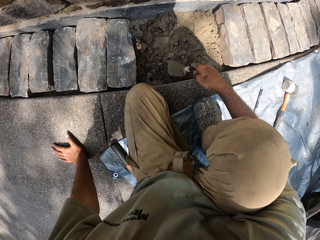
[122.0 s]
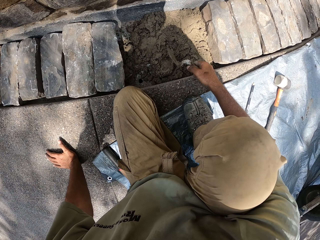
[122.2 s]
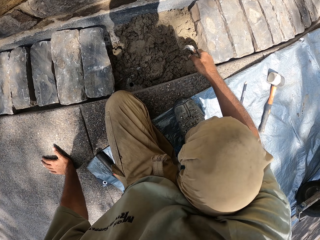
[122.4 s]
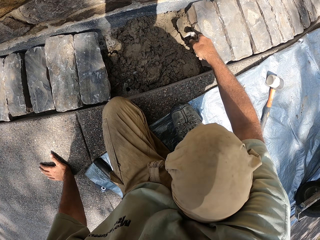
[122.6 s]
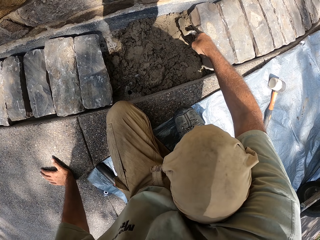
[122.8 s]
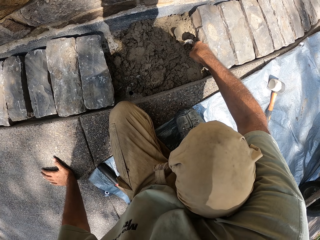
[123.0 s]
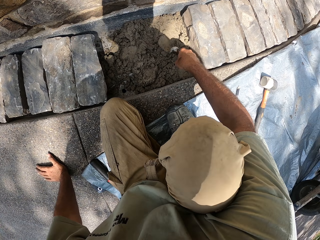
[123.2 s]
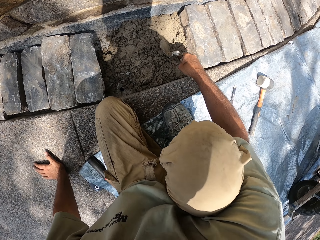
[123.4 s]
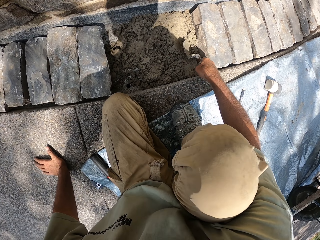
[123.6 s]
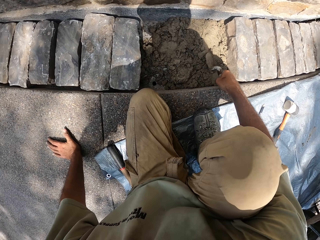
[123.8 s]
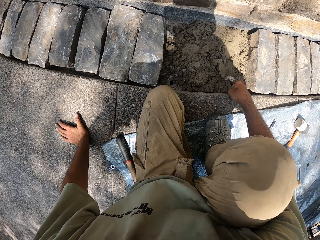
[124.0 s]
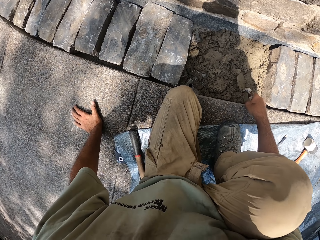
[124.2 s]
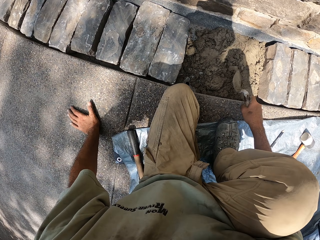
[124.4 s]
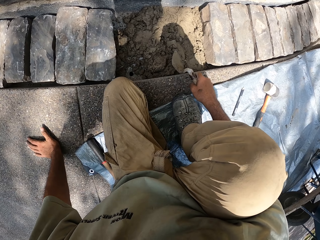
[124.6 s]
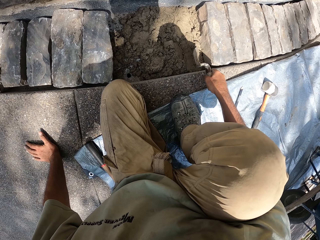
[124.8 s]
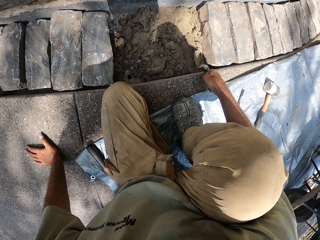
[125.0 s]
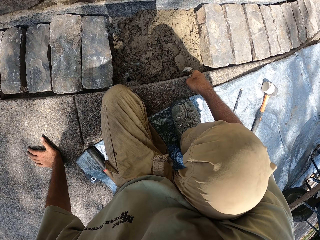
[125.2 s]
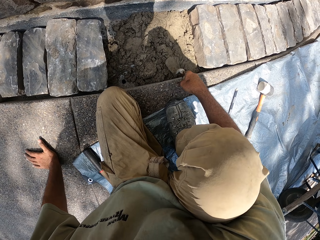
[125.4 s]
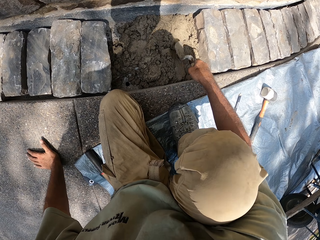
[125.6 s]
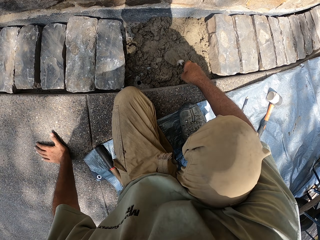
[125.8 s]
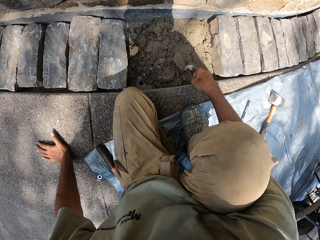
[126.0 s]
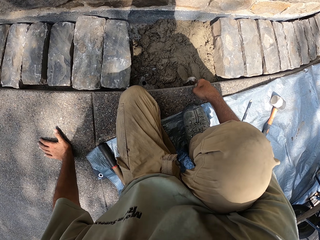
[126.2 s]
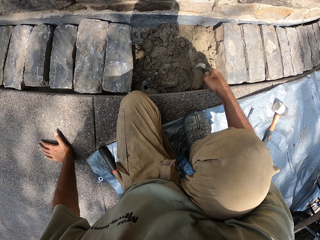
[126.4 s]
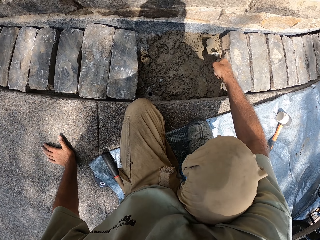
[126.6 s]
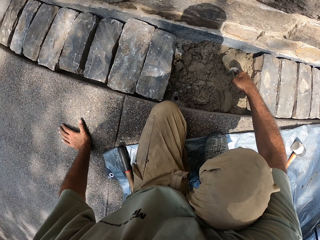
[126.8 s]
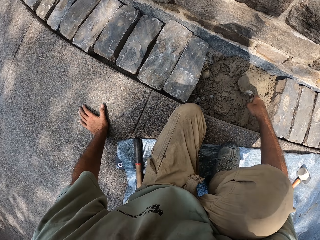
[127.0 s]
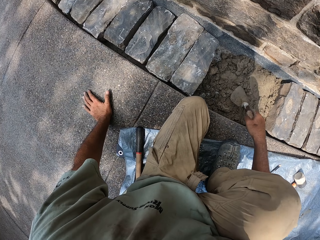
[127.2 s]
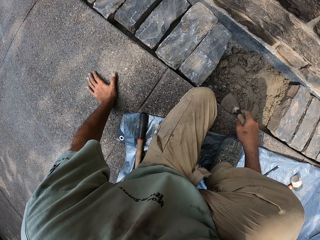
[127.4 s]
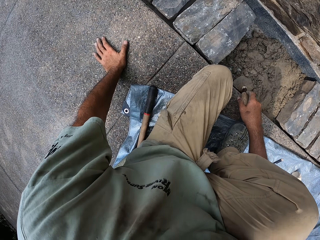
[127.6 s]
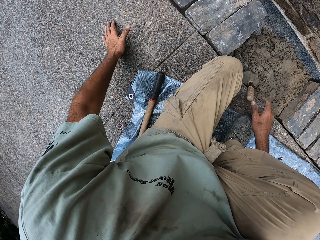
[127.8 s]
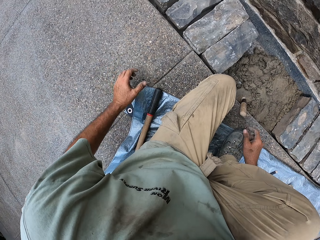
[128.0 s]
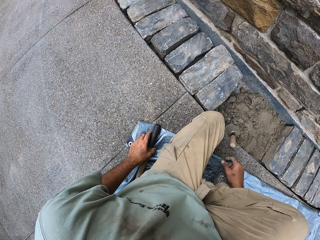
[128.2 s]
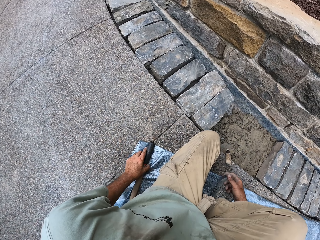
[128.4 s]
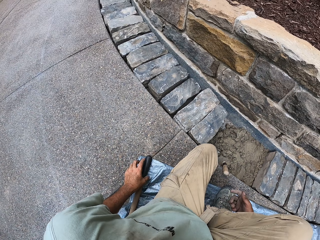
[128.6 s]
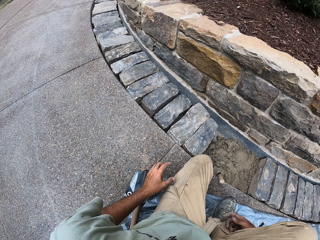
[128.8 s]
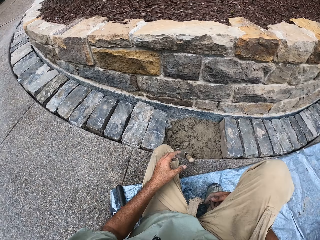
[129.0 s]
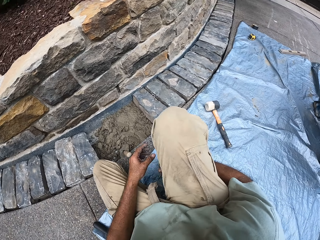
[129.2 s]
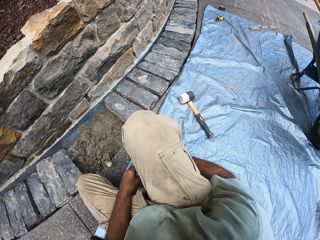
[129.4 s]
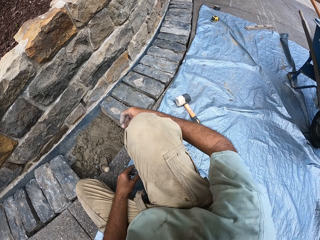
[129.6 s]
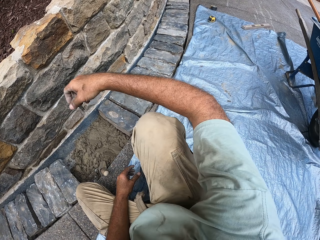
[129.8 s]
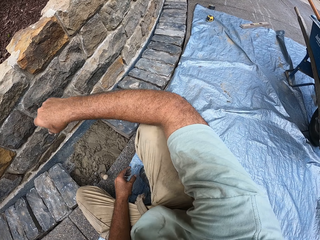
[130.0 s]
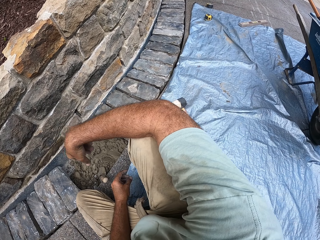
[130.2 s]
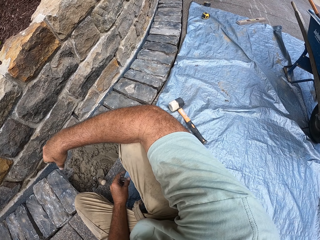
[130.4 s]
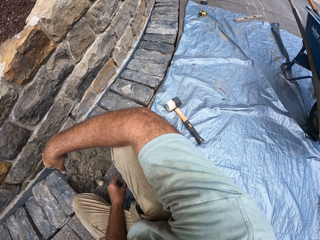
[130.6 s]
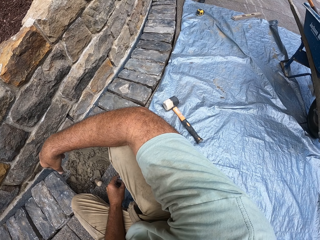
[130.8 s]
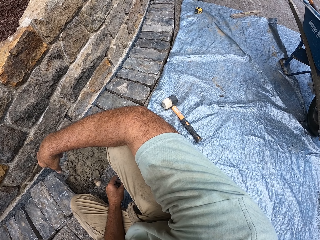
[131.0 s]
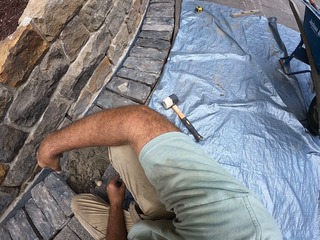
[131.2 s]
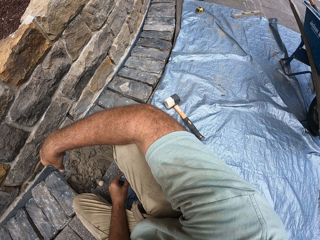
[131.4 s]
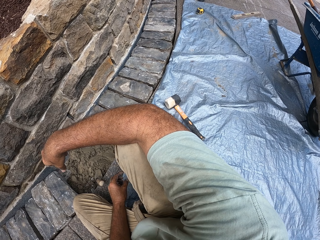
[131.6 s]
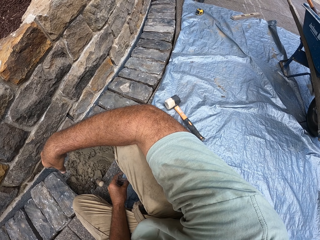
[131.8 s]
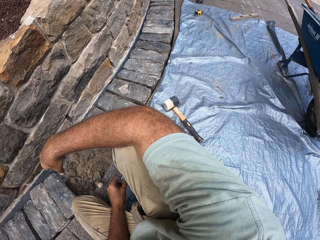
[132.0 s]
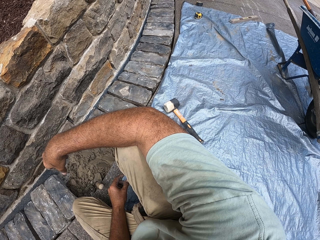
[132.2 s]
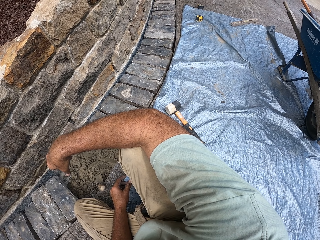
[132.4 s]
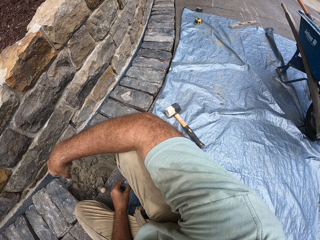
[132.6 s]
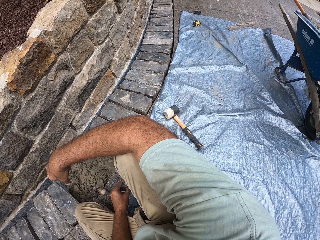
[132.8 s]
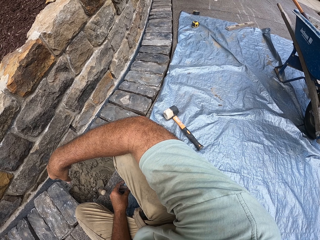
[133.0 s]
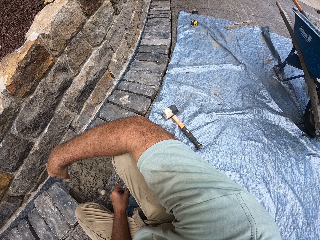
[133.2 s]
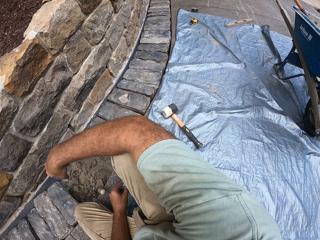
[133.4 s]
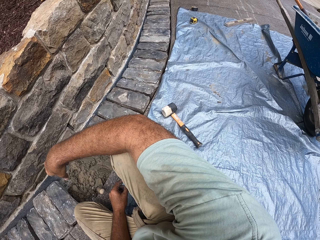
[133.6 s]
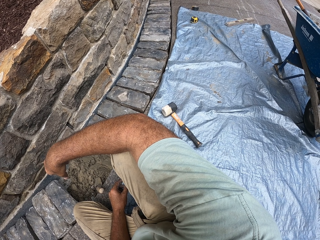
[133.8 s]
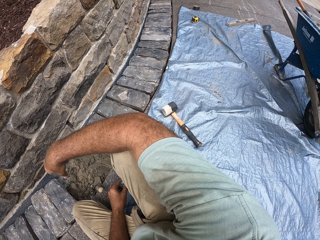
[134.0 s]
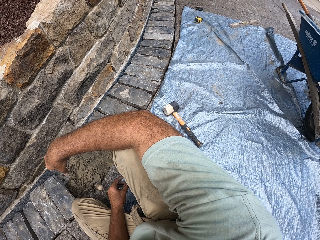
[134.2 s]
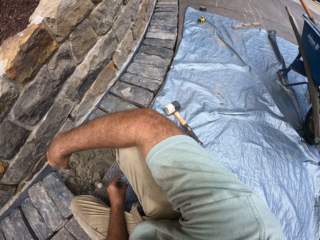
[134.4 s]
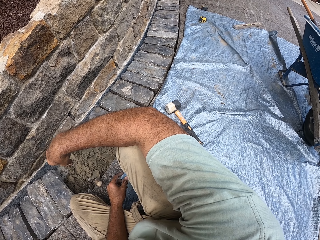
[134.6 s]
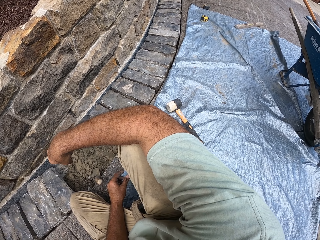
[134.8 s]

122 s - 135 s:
The camera wearer picks up the trowel. They adjust the sand. They sand with the trowel. They put the trowel down. They stop sanding.

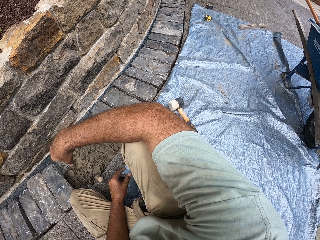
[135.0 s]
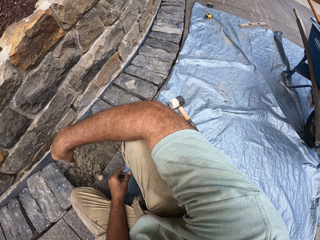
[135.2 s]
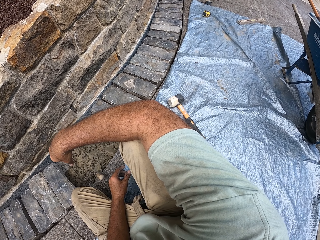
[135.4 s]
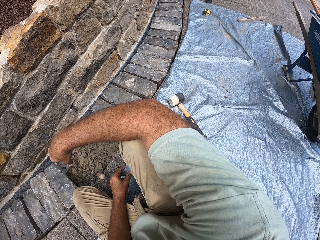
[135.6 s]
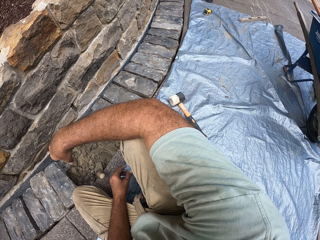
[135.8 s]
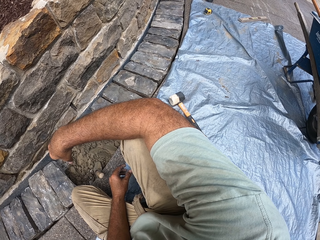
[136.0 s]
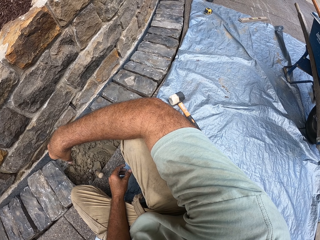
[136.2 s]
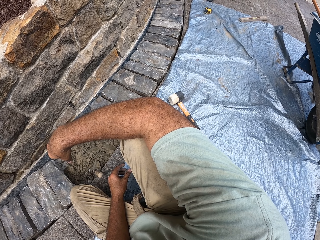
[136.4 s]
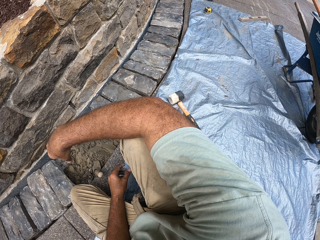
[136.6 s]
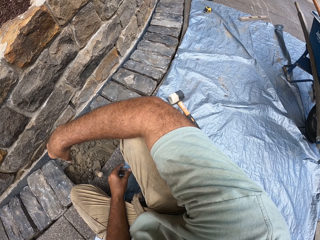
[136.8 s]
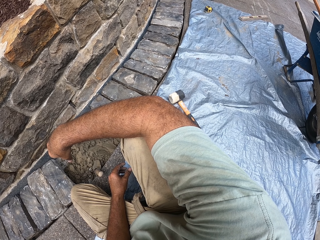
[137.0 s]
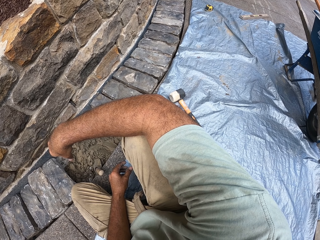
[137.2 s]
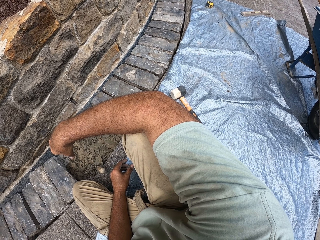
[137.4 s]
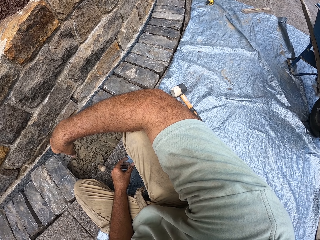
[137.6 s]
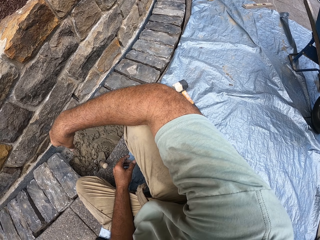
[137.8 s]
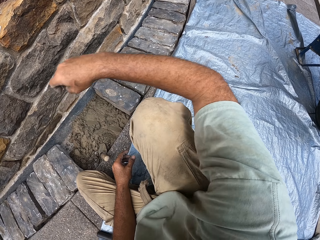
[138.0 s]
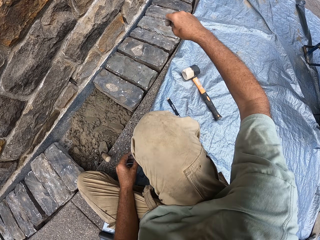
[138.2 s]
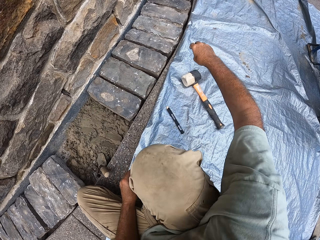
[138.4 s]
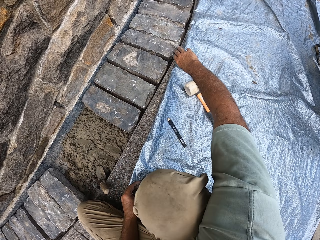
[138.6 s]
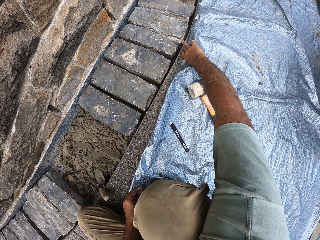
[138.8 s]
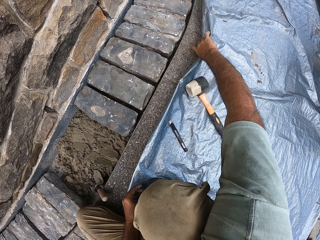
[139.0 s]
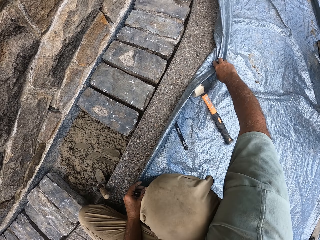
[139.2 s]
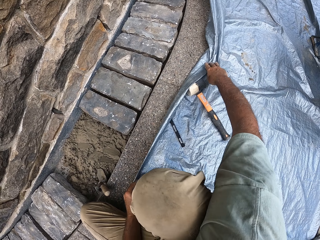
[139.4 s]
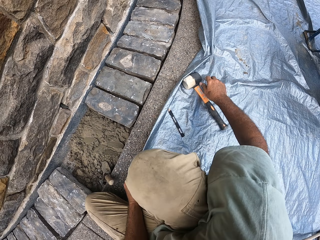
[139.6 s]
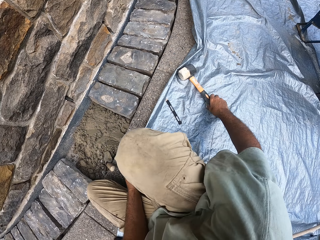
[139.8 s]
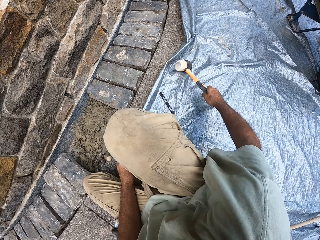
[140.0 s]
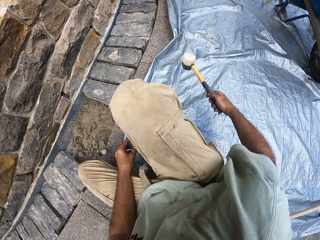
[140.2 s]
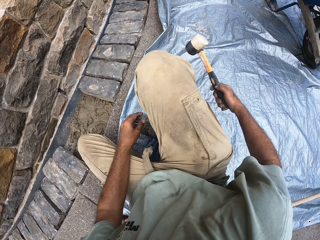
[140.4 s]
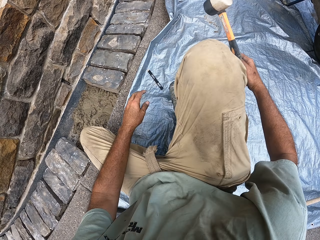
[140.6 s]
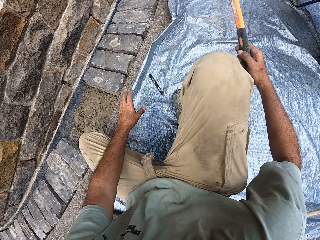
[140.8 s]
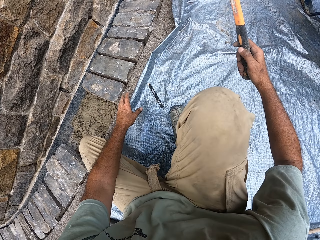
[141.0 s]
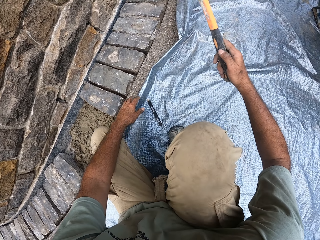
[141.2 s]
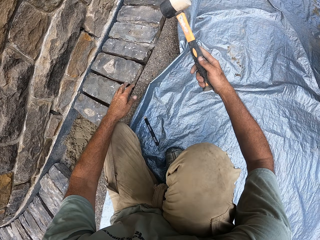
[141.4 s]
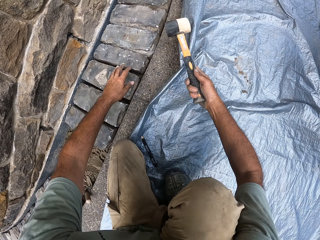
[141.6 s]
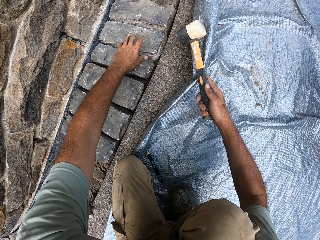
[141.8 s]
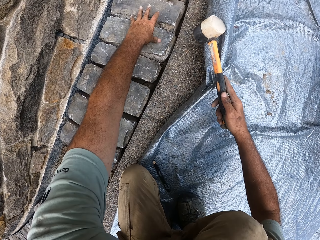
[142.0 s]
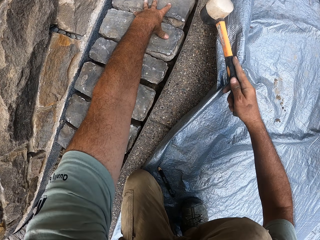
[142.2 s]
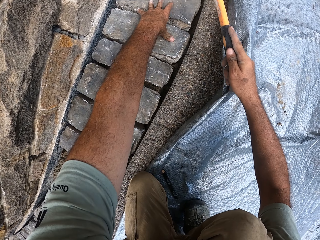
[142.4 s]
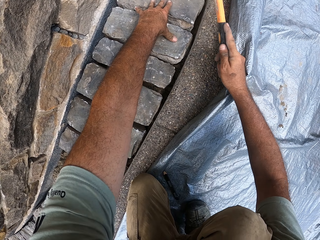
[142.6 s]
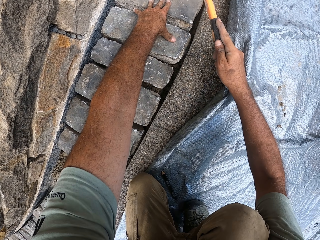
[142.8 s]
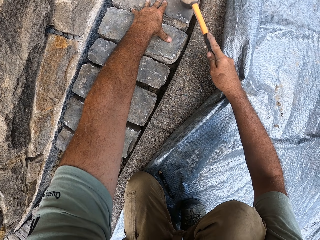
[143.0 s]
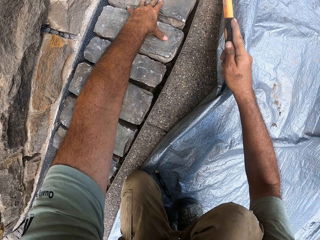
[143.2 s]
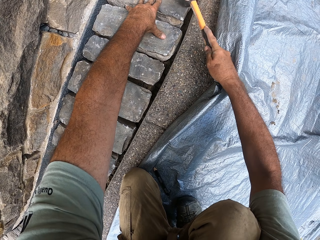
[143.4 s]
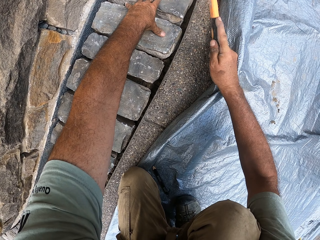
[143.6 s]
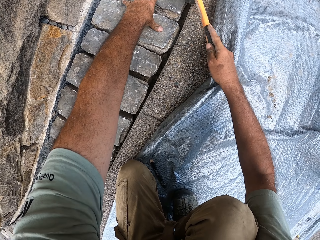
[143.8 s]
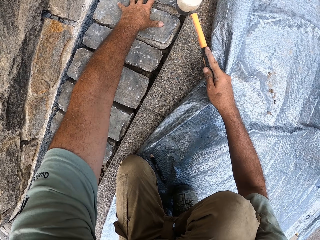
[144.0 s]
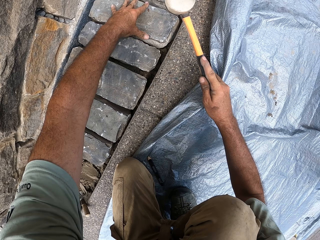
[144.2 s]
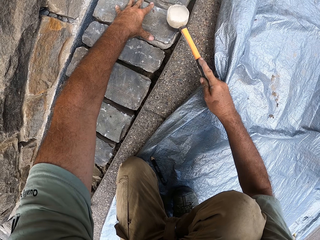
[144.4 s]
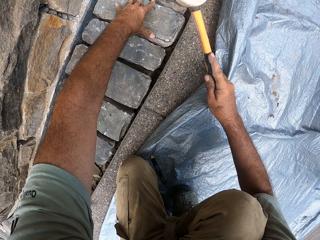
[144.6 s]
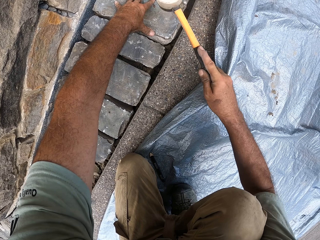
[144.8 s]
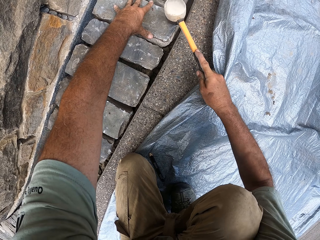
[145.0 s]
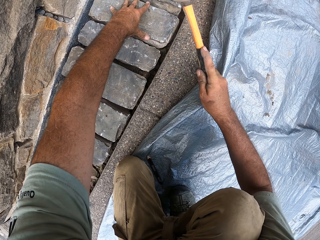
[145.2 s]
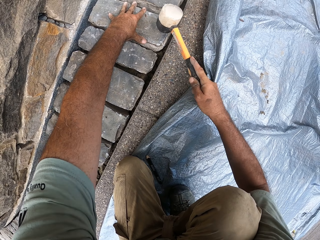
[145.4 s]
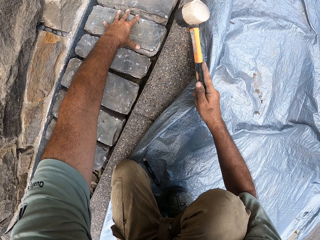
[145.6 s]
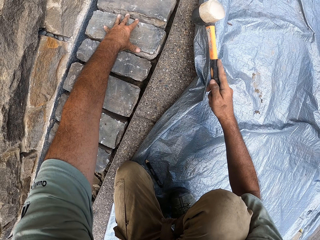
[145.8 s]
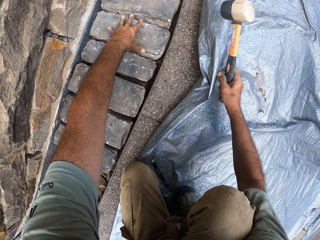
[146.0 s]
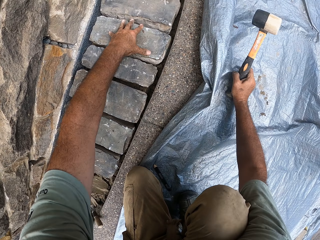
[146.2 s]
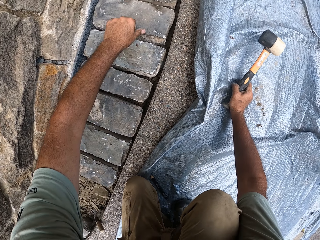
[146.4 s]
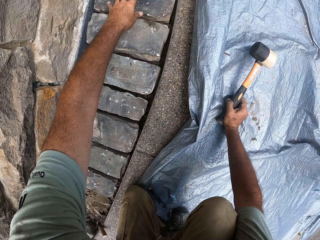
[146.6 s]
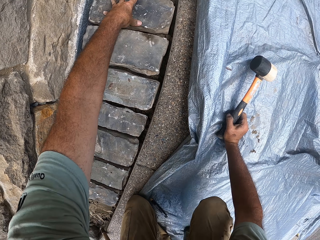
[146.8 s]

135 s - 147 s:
The camera wearer holds the mat. They pick up the hammer. They knock stones with the hammer.
